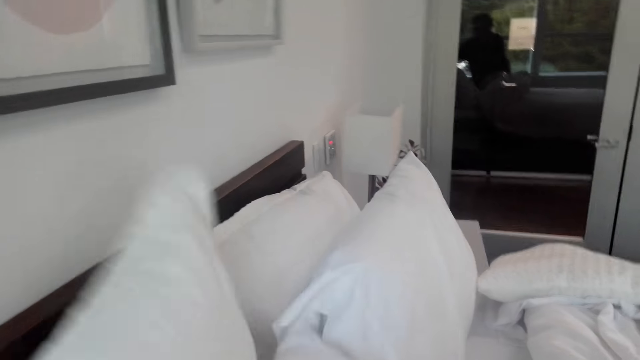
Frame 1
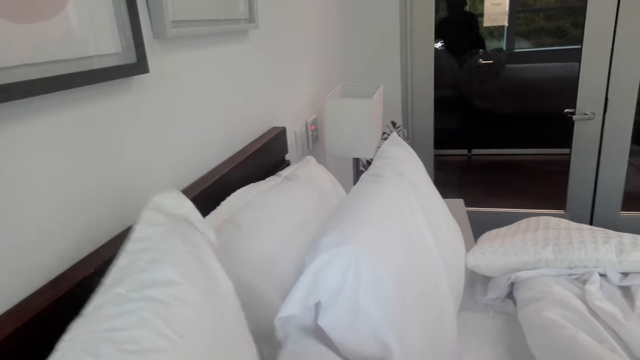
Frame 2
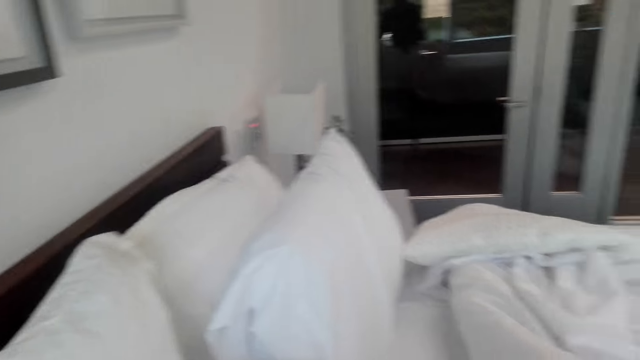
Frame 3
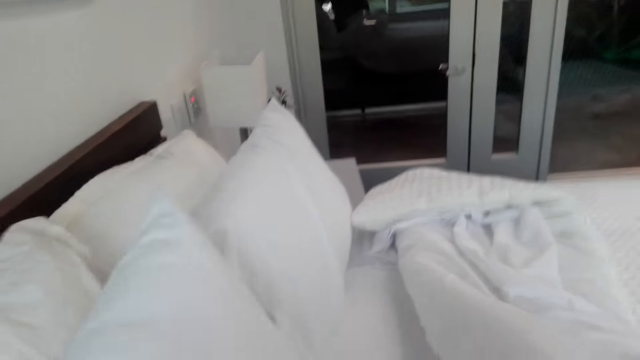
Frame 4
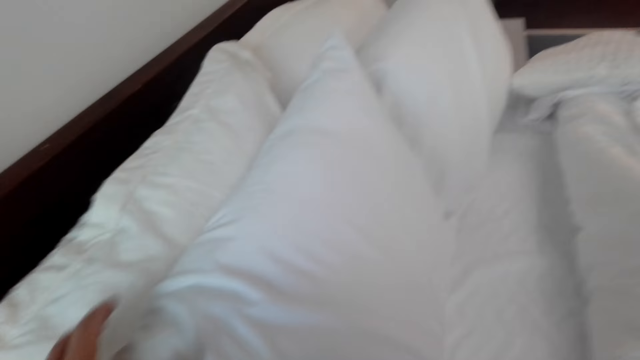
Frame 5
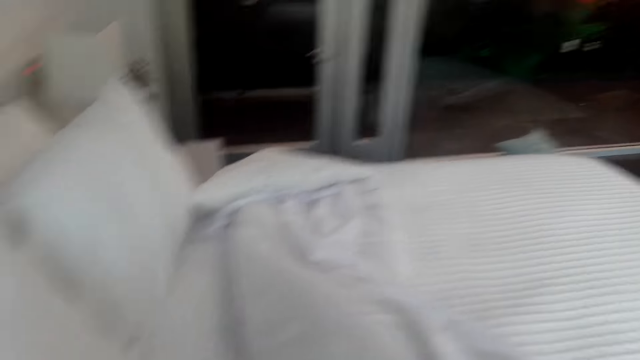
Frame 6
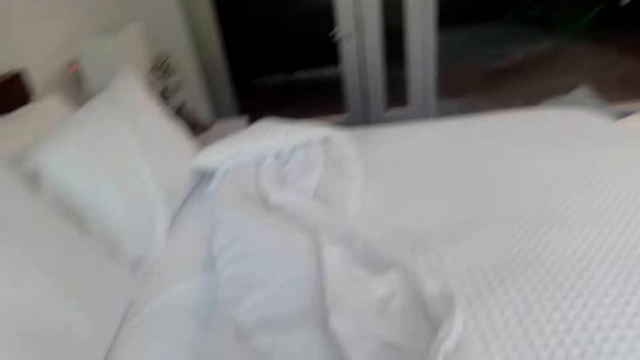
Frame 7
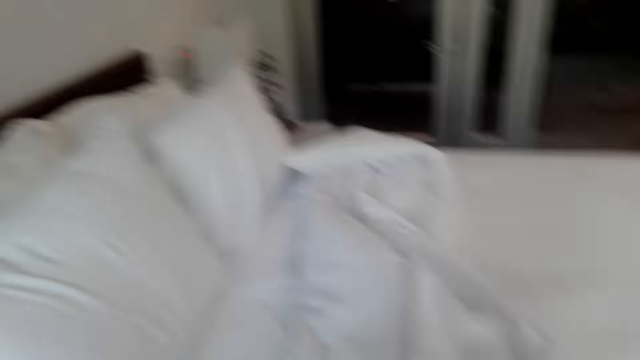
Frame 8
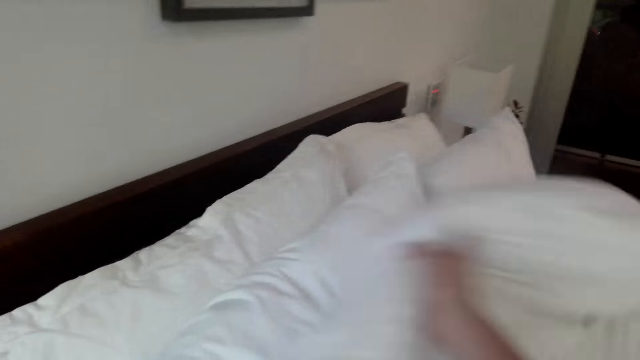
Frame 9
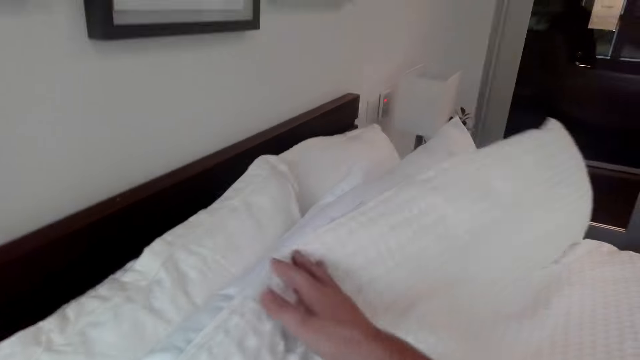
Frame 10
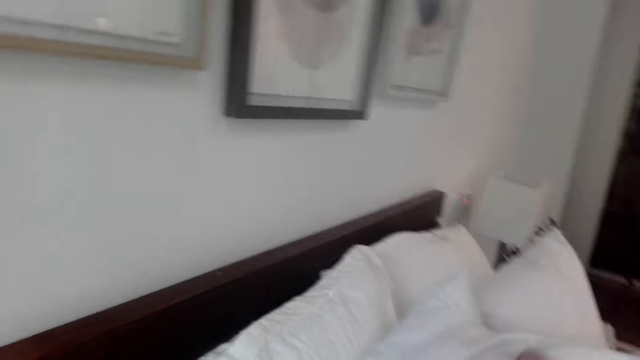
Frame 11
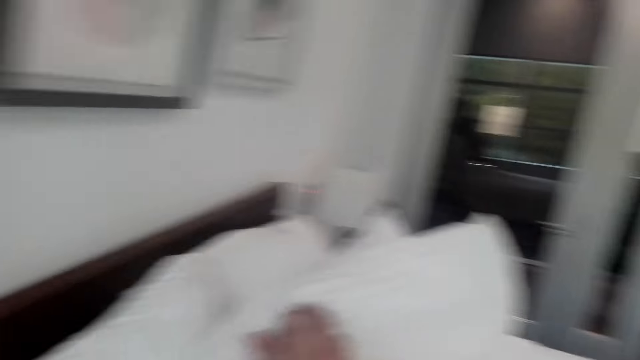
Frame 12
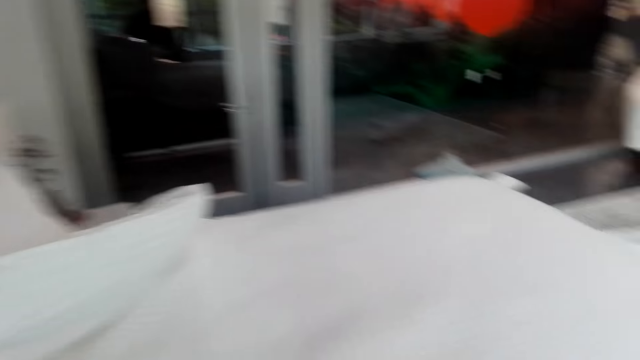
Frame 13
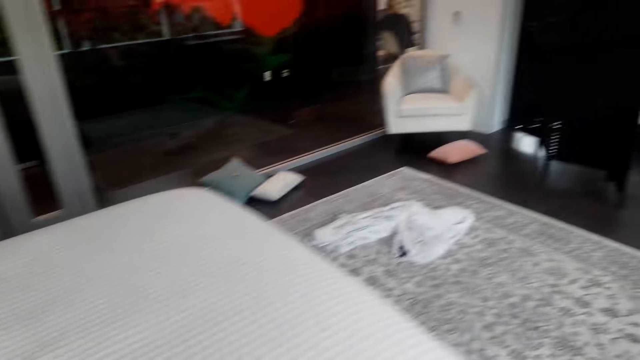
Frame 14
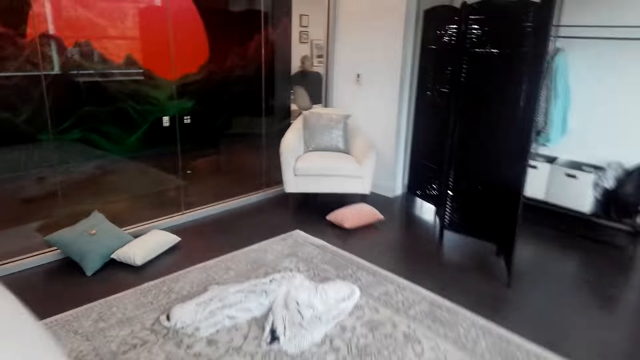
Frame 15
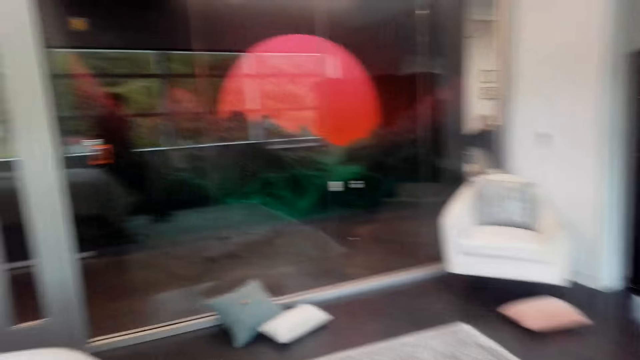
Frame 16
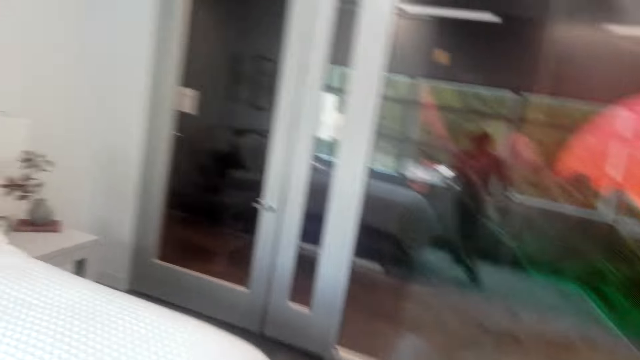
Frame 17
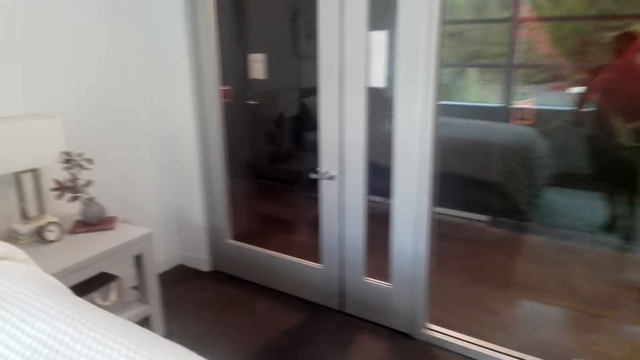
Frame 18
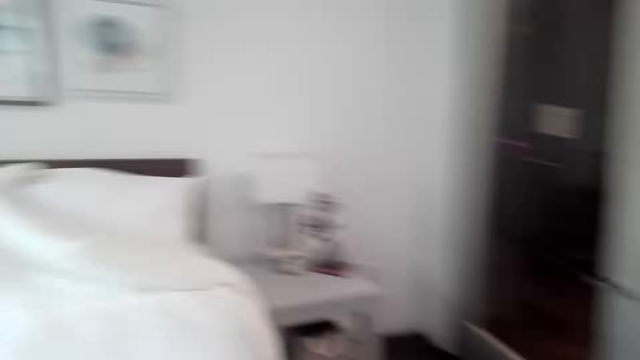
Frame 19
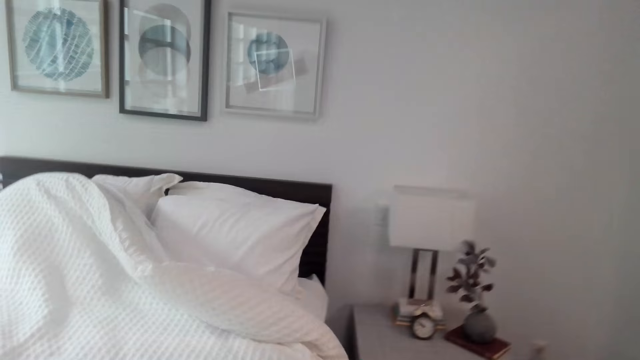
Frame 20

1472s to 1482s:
The camera wearer arranges the pillows on the bed. They spread the sheets. They walk around the bedroom.

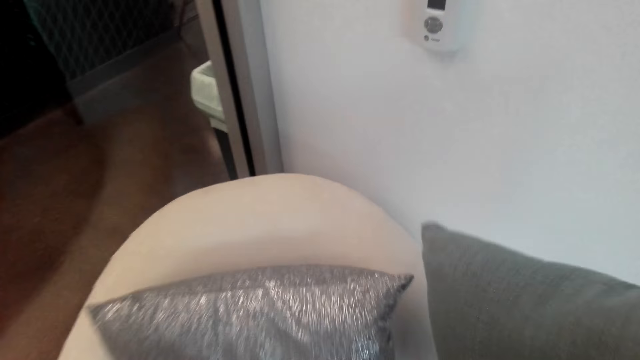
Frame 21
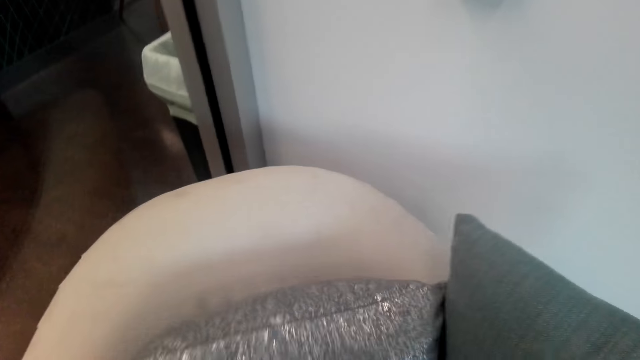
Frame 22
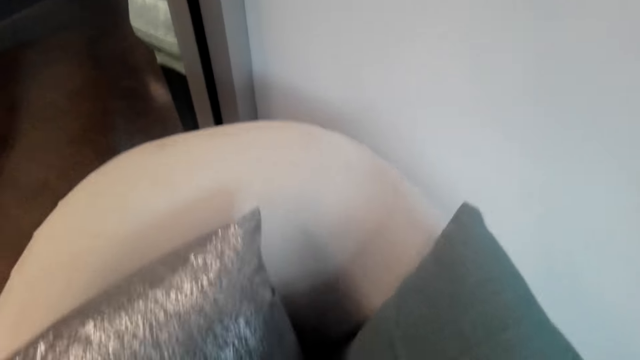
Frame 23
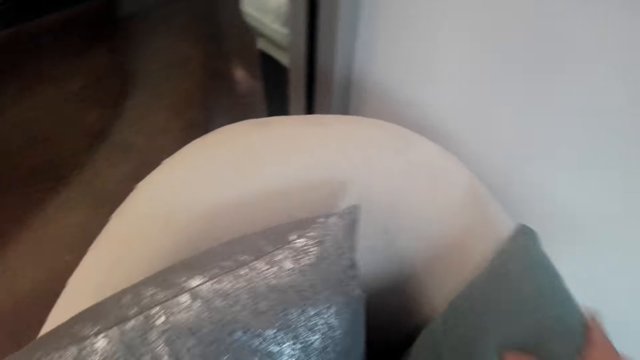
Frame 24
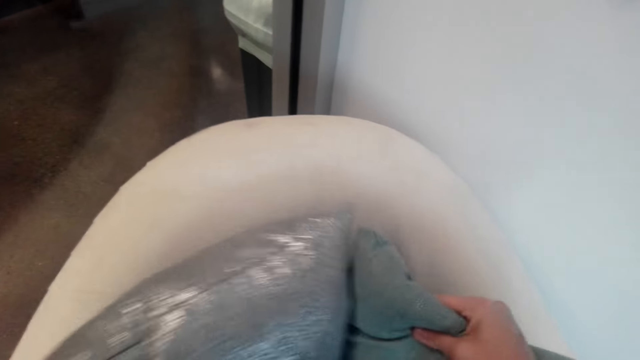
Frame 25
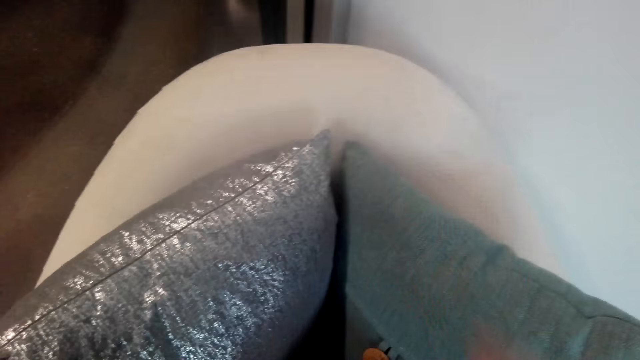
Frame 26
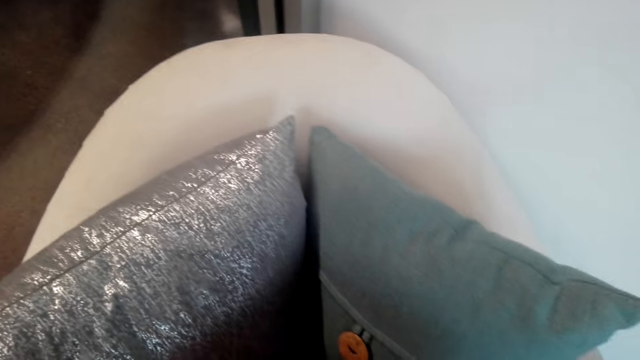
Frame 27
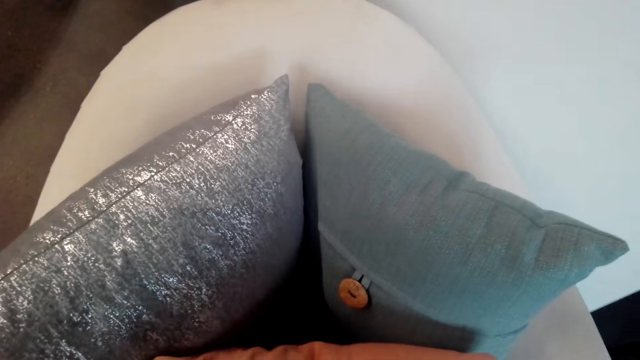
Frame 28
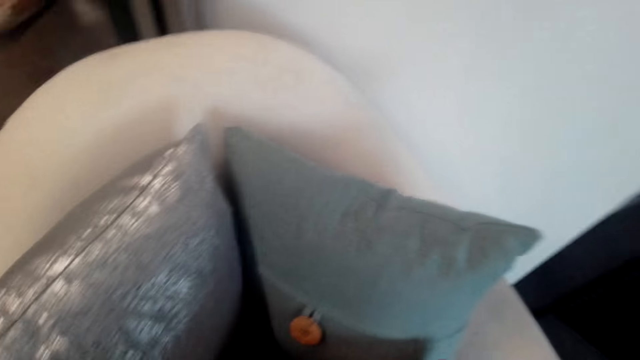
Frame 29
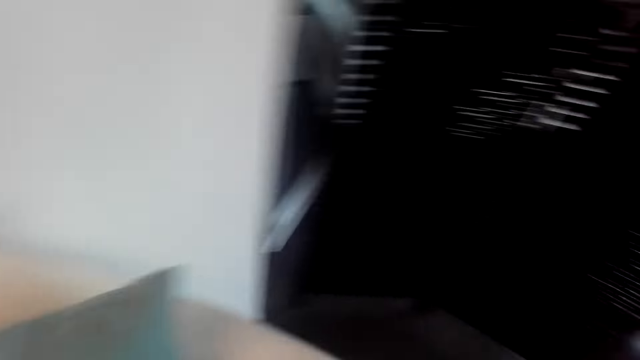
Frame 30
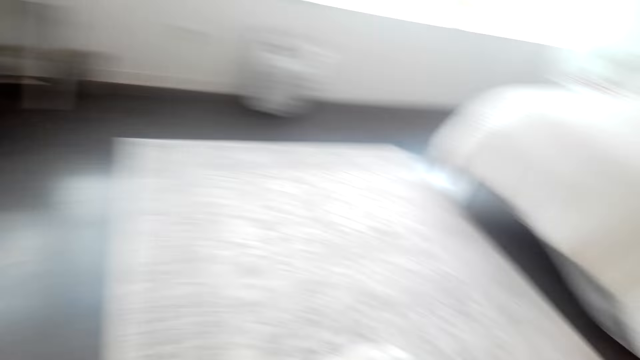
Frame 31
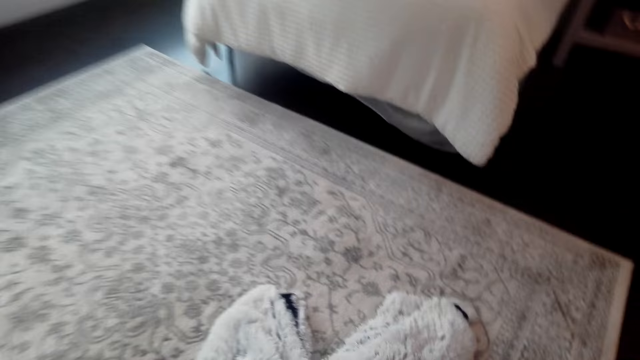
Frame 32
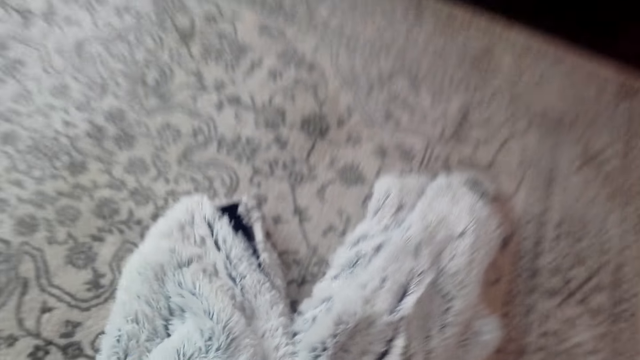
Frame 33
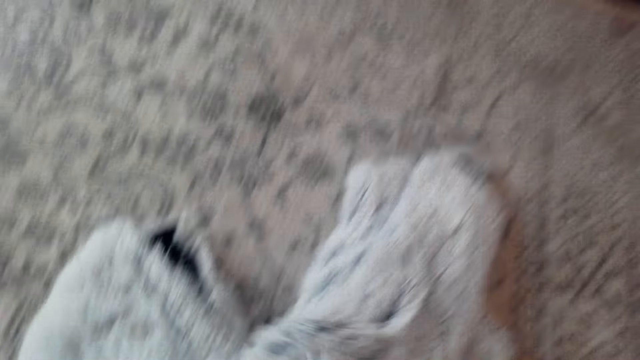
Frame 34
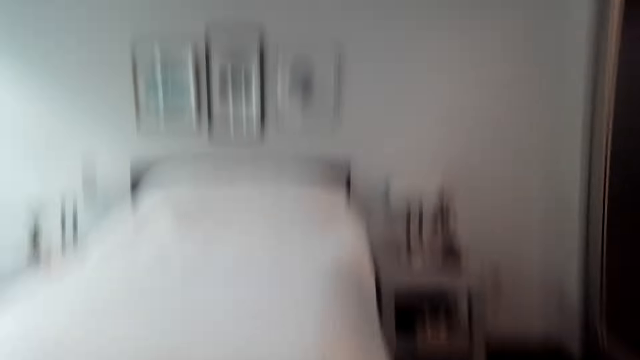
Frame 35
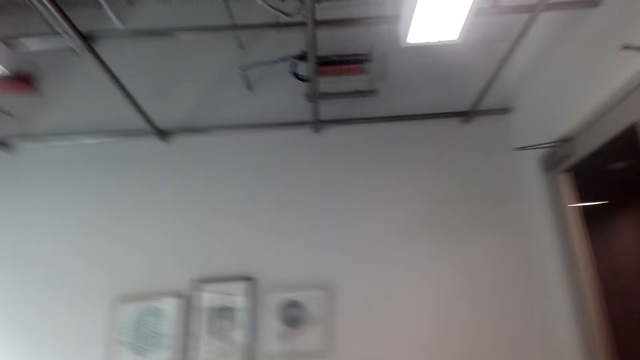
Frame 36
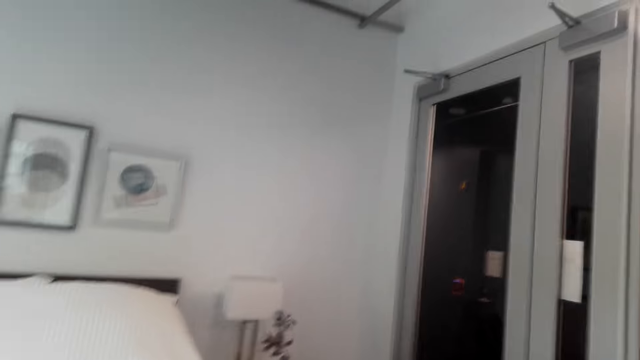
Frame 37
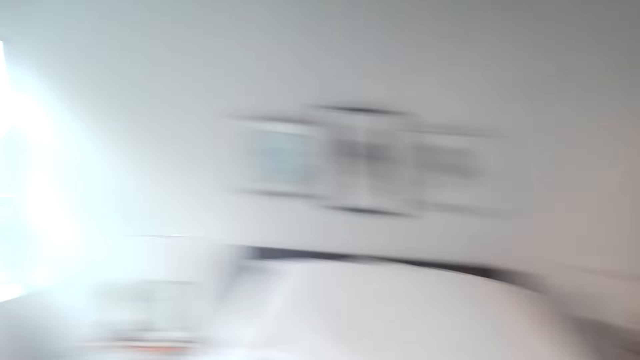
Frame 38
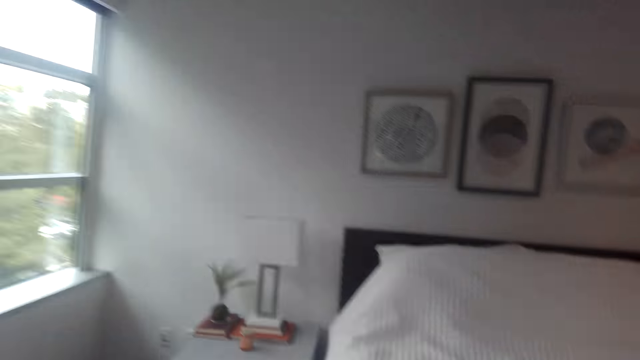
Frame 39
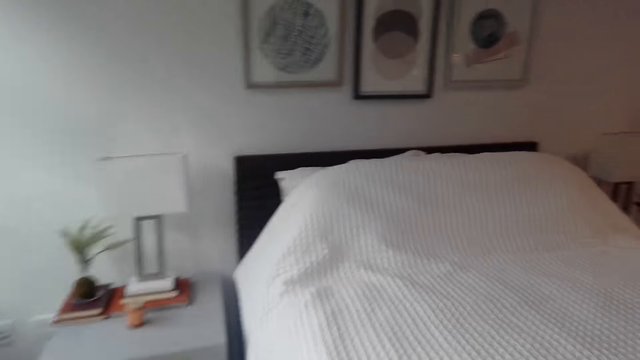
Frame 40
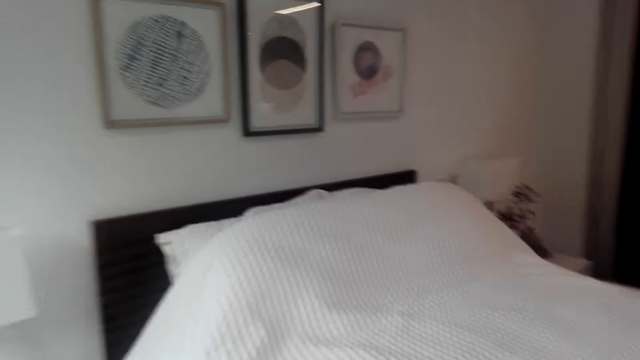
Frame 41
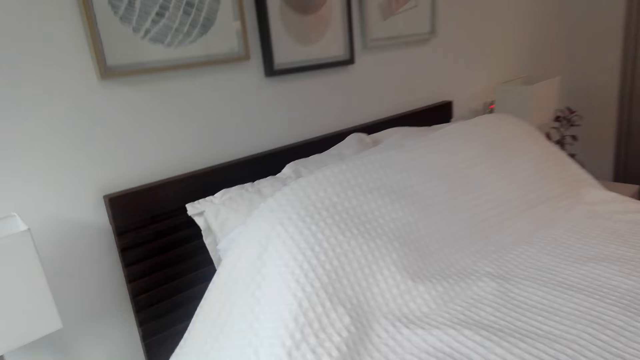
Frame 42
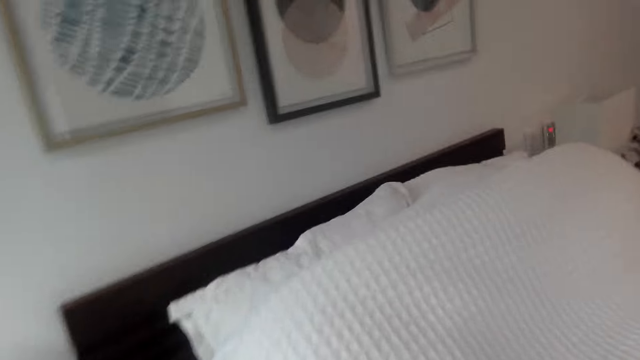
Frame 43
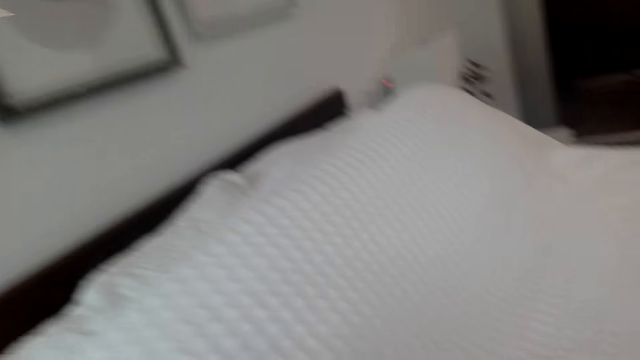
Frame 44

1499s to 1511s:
The camera wearer places the pillows on a seat. They walk around the house. They pick up a blanket or cloth from the floor.
